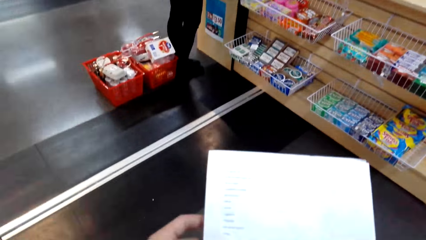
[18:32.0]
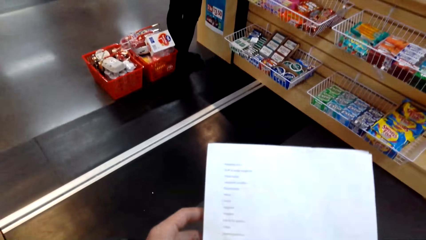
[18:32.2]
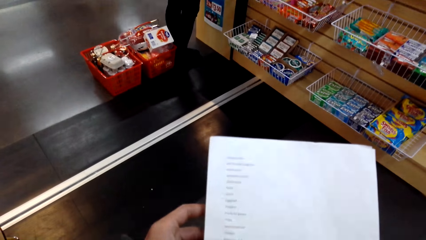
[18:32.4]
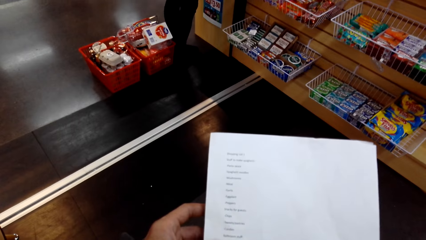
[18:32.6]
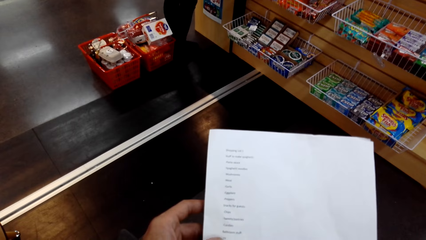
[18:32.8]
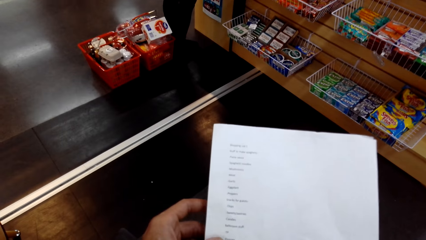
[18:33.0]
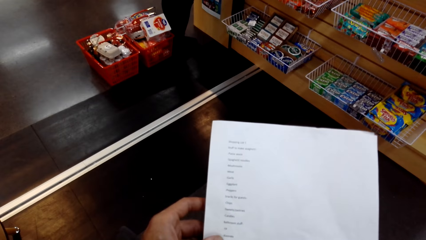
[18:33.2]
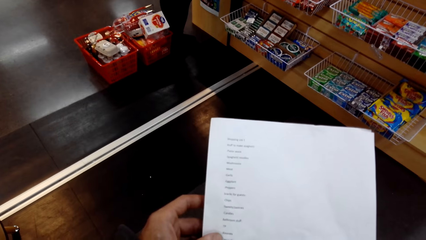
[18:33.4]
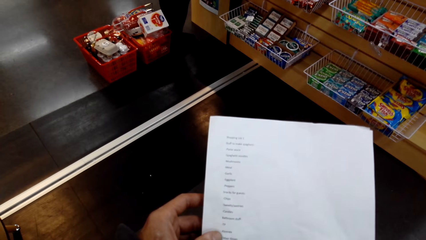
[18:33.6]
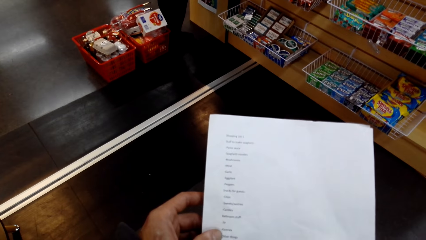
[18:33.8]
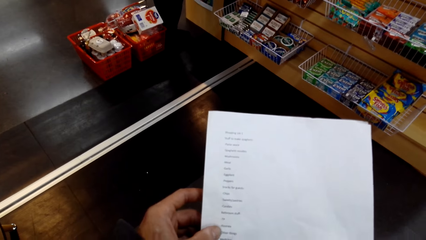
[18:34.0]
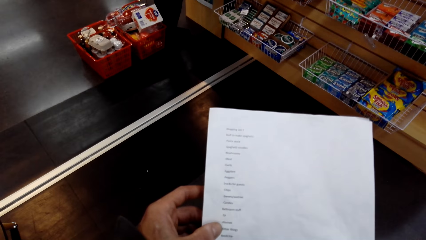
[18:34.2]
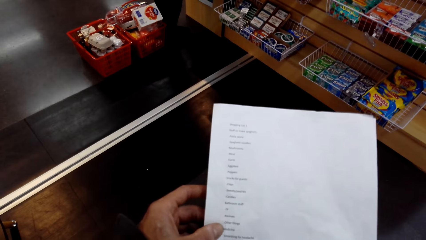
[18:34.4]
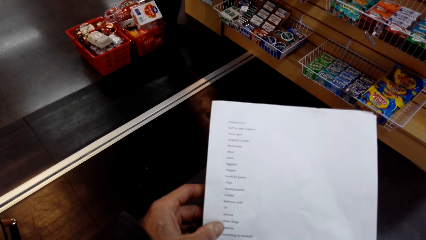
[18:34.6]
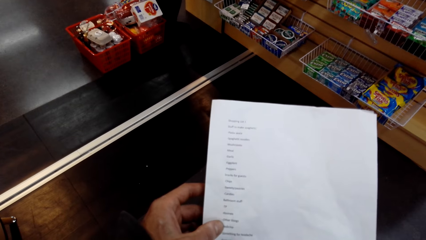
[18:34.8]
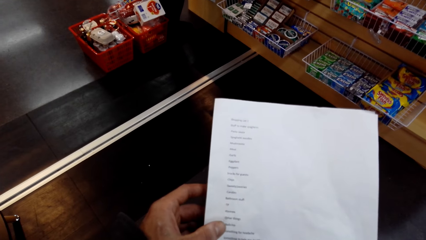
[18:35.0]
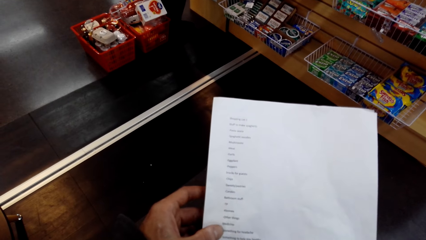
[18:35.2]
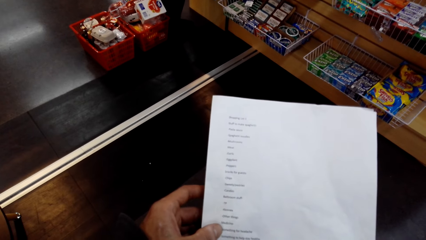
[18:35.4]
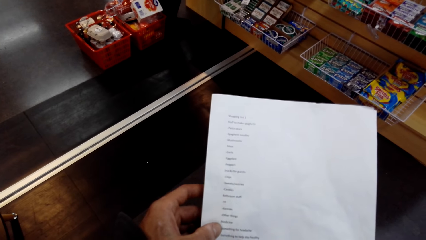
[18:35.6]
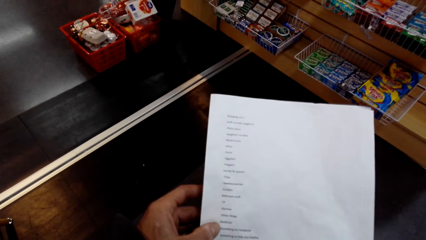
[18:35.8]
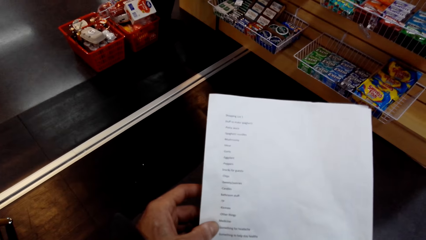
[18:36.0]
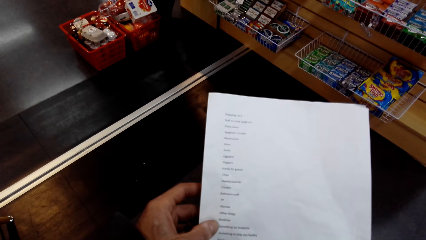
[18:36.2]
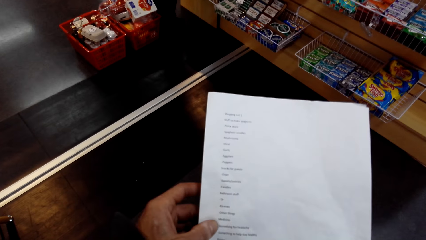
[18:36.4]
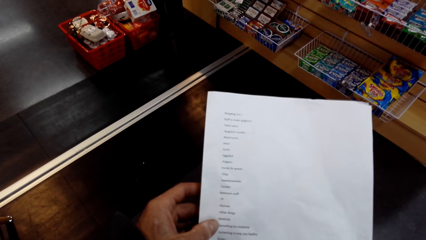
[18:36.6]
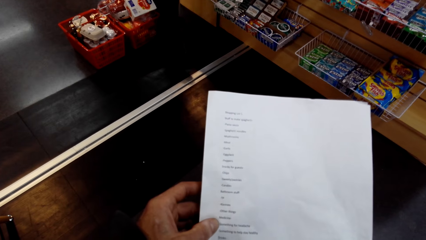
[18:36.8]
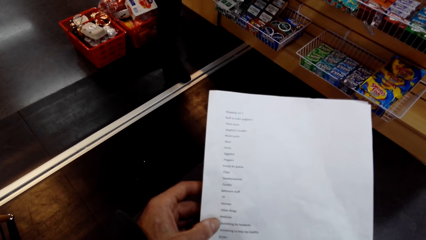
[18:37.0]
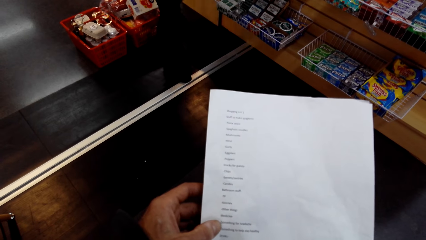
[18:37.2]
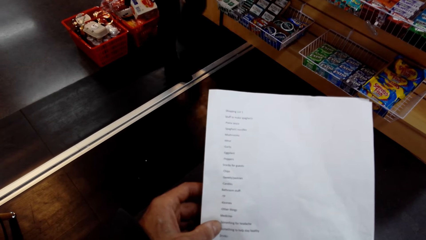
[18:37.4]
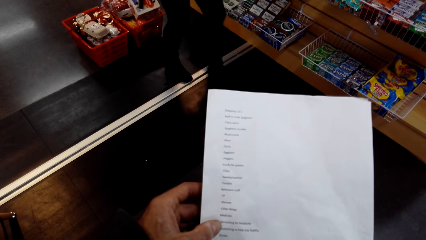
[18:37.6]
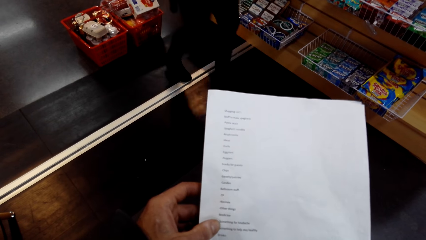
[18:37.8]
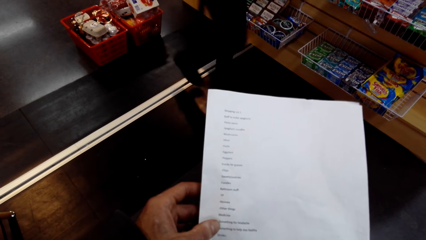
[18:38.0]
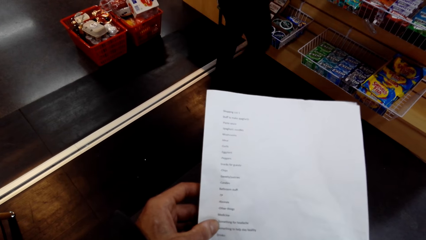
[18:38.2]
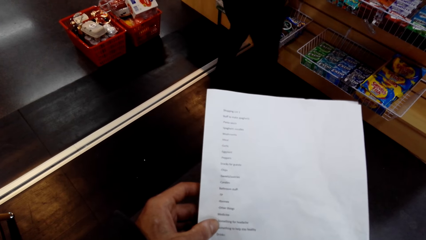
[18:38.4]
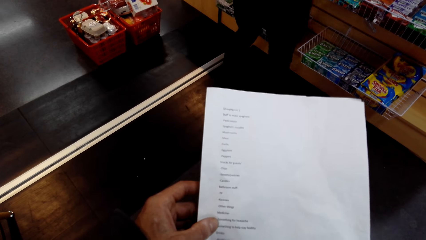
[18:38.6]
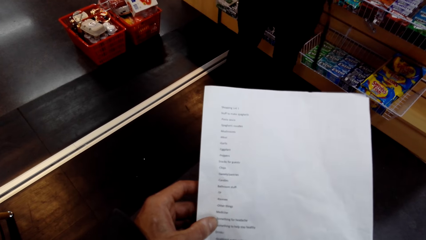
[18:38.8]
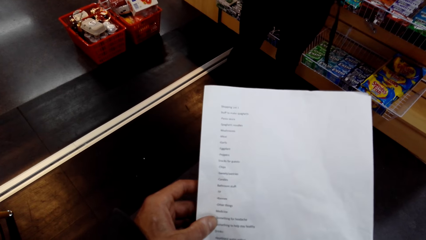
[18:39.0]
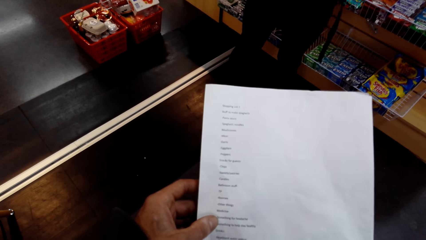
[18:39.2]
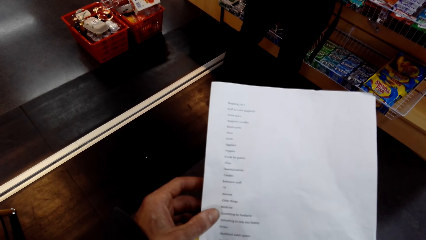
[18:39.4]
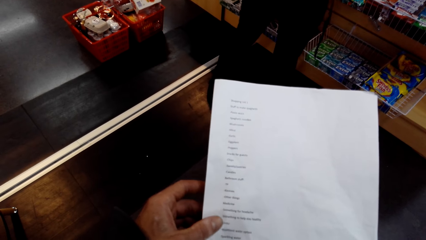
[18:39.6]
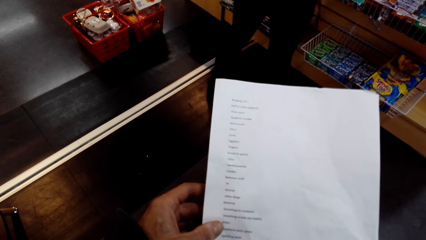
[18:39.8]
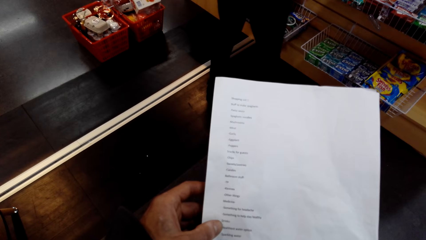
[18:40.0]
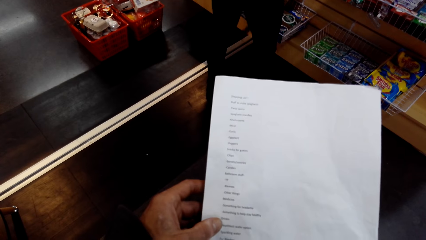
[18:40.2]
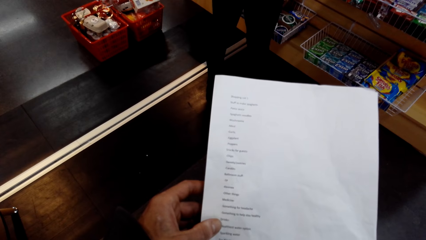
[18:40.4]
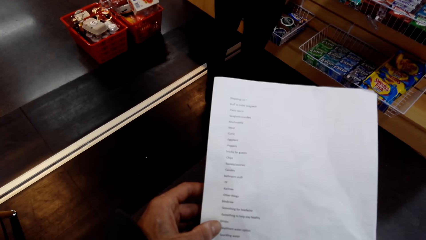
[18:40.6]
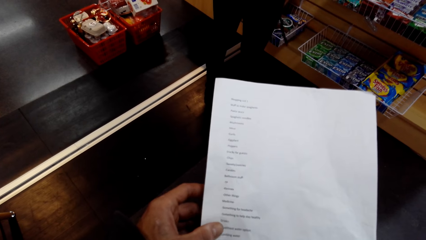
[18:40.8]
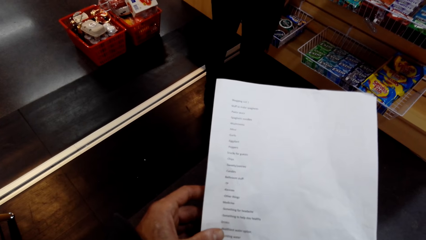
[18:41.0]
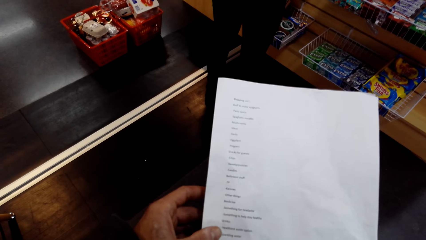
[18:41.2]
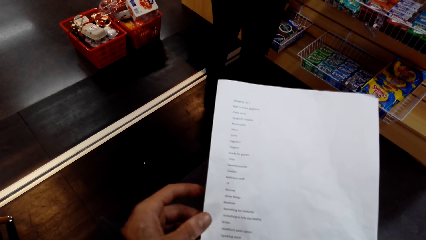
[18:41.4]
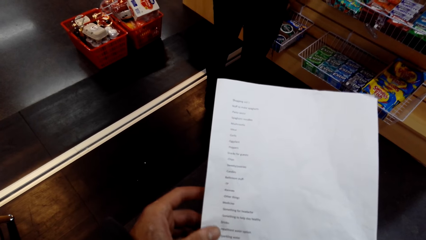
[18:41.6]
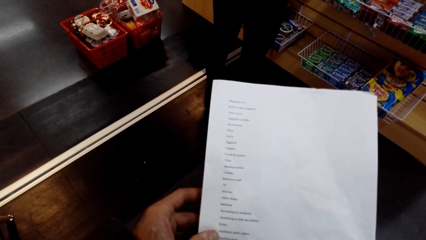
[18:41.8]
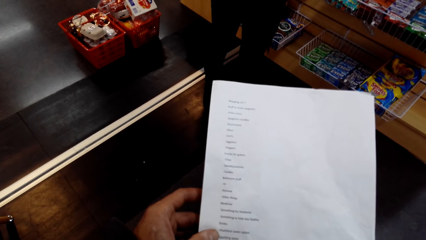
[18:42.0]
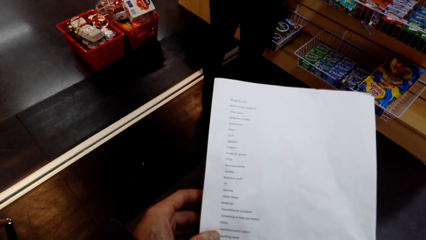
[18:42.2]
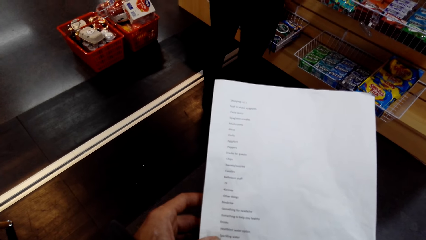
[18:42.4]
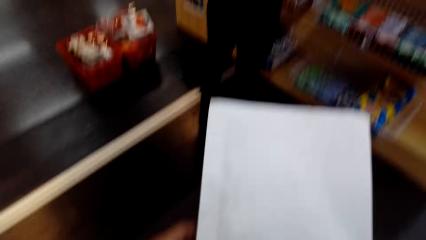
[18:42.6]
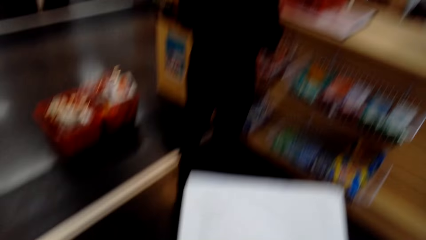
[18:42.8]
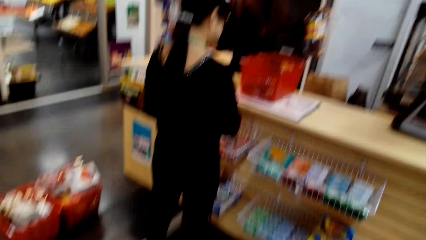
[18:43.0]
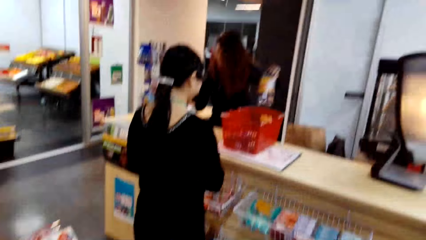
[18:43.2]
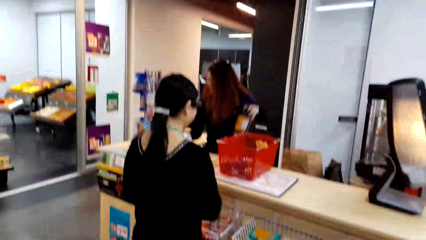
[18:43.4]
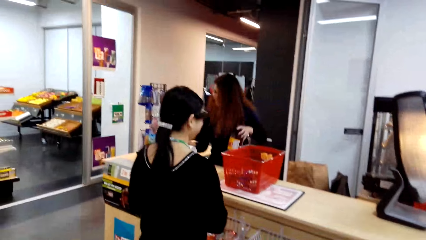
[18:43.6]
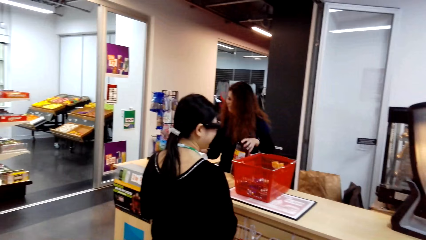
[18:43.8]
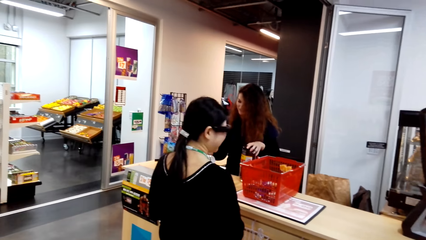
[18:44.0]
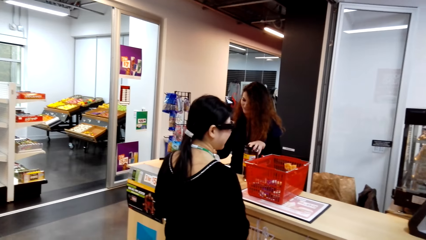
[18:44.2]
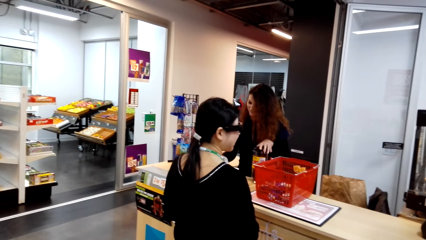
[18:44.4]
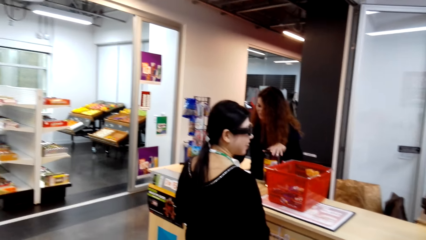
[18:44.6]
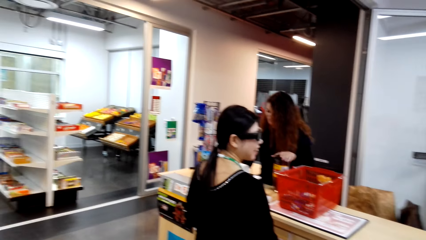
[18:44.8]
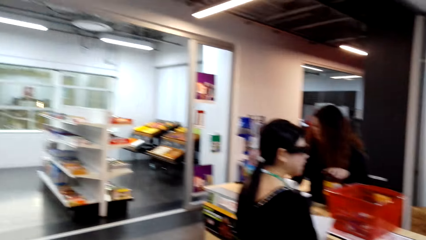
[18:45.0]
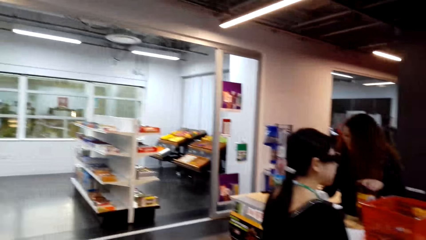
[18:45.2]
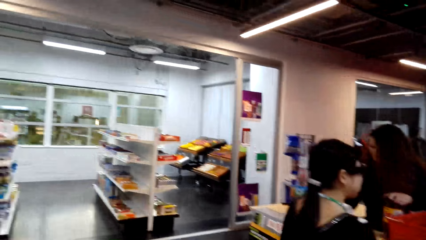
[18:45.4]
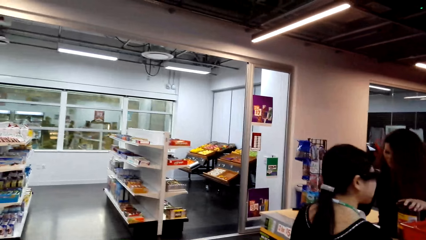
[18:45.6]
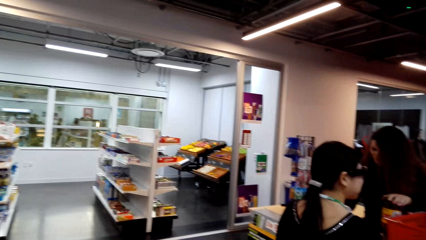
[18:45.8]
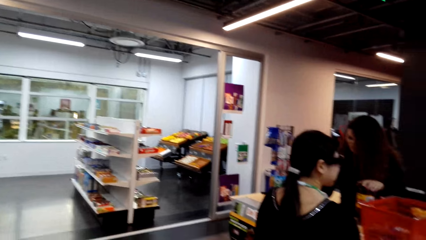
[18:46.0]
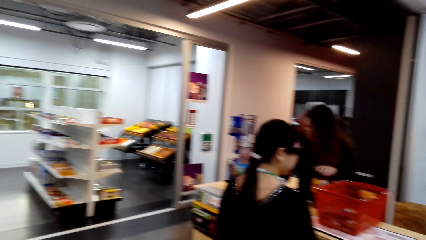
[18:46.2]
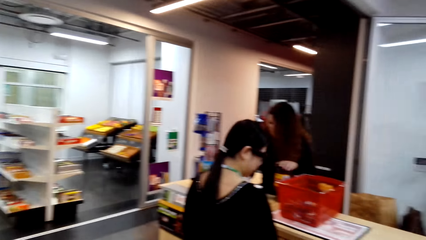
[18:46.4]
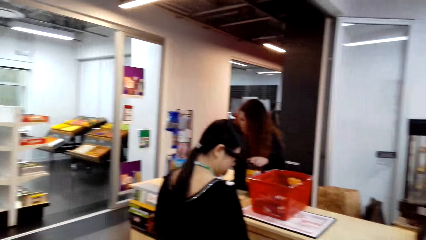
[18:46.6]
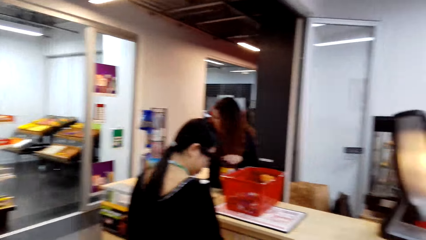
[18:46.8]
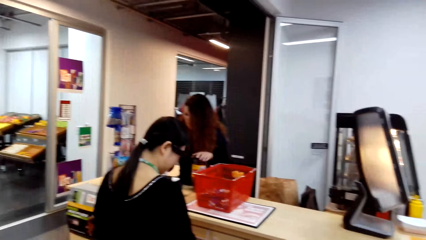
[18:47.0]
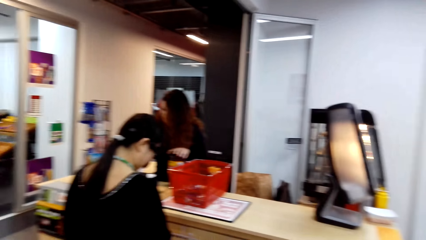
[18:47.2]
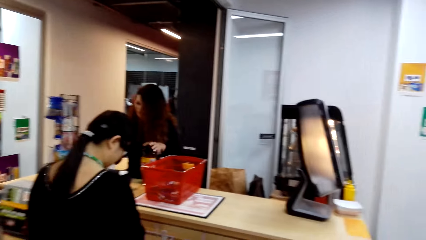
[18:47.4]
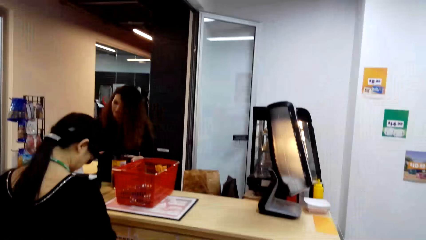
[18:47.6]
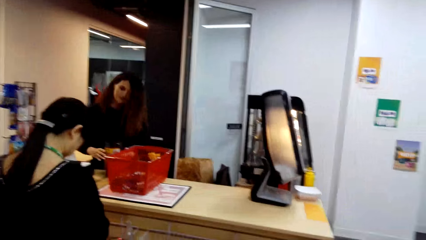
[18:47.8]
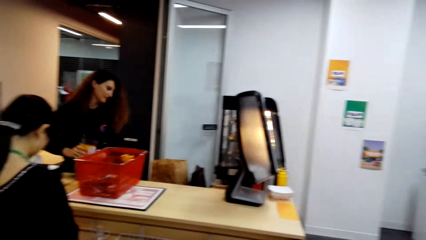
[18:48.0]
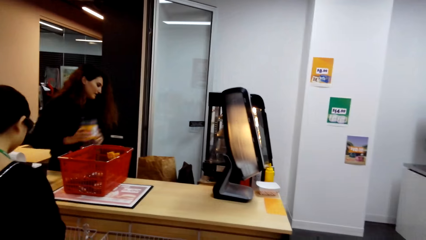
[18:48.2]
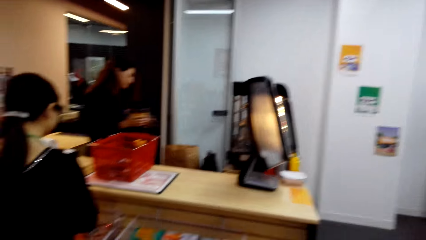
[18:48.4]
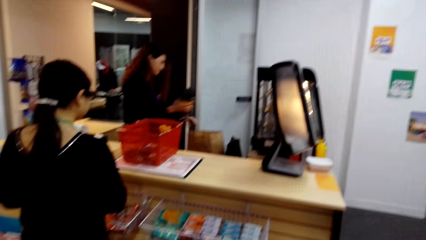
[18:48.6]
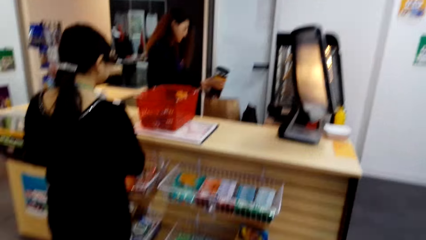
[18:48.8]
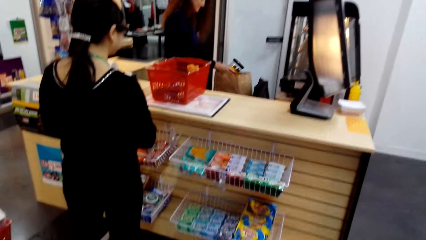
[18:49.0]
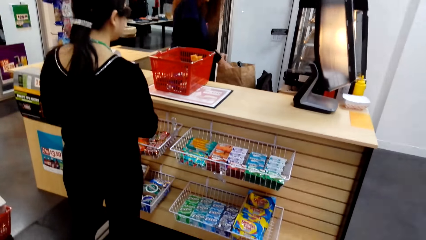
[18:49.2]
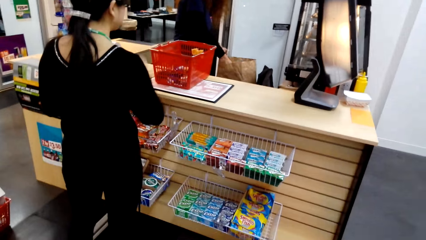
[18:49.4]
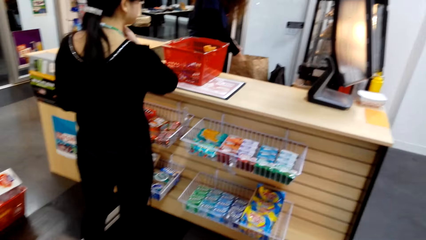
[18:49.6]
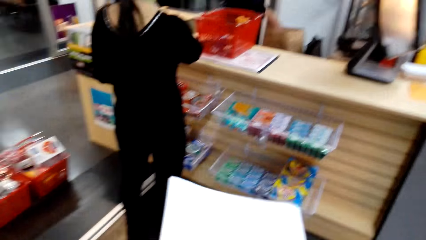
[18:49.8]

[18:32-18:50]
The camera wearer turns around. They hold a paper. A man walks around. The camera wearer holds the paper. They turn around. Another man holds a tin. The camera wearer looks at the cashier while they talk to someone. They turn around. The other man turns to the side. The camera wearer turns around. The other man puts the tin in a pack.
